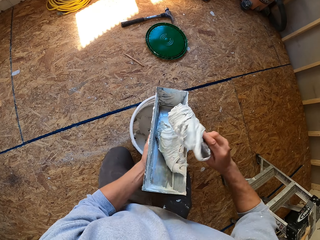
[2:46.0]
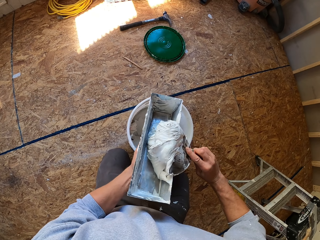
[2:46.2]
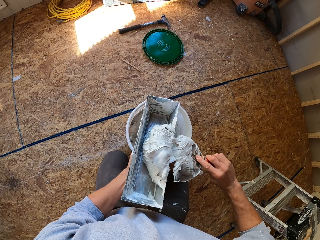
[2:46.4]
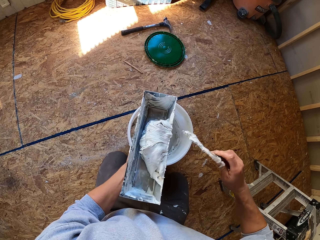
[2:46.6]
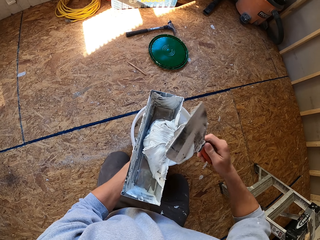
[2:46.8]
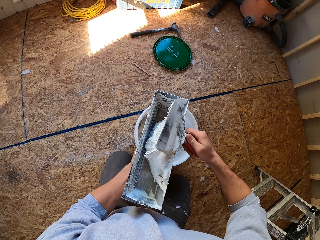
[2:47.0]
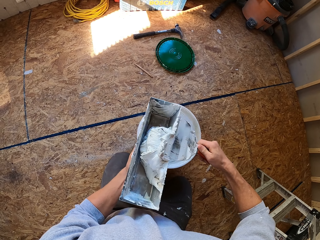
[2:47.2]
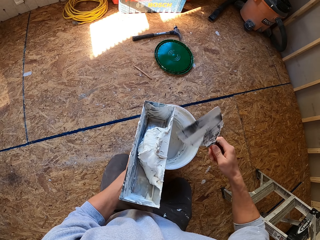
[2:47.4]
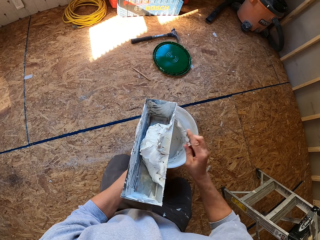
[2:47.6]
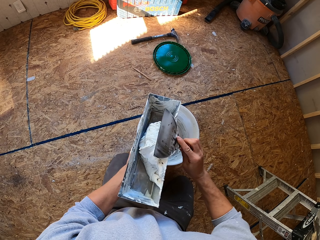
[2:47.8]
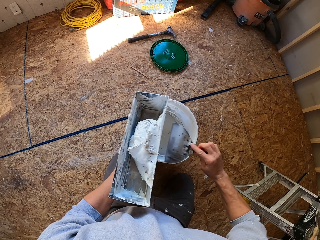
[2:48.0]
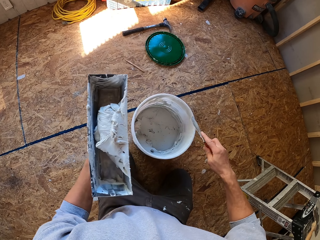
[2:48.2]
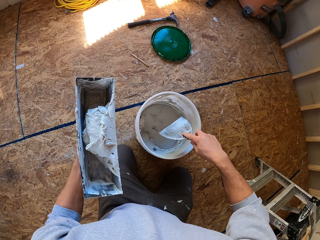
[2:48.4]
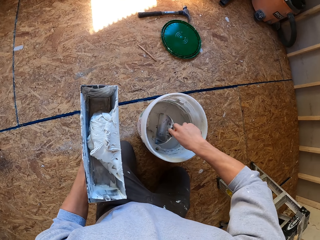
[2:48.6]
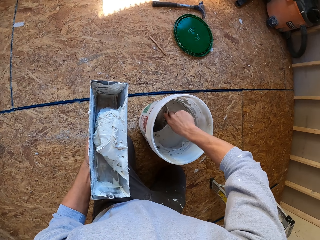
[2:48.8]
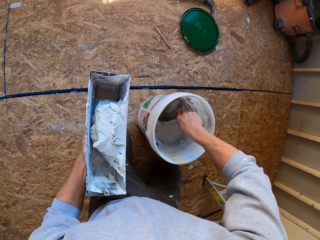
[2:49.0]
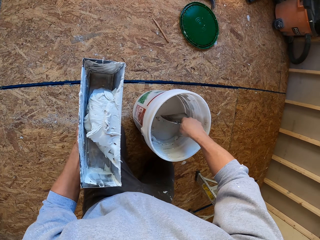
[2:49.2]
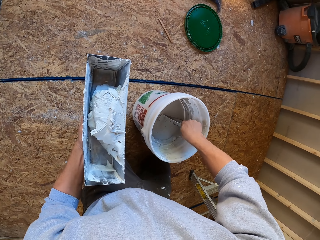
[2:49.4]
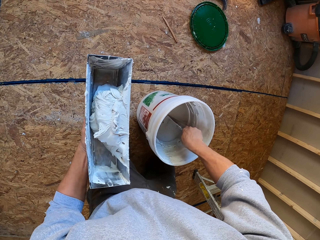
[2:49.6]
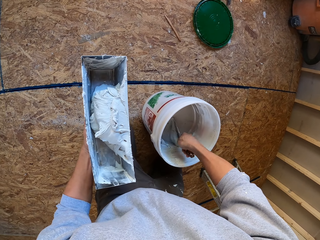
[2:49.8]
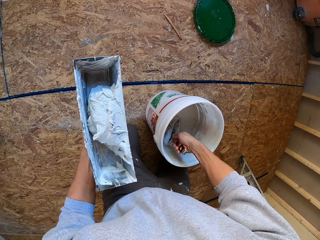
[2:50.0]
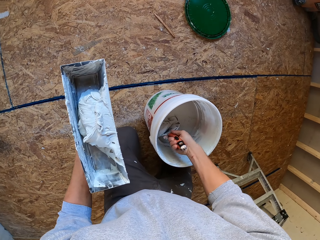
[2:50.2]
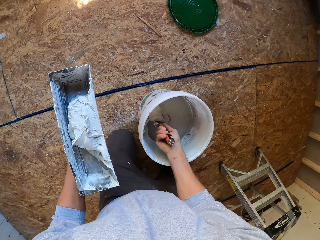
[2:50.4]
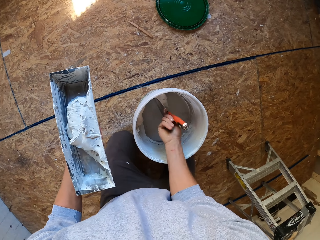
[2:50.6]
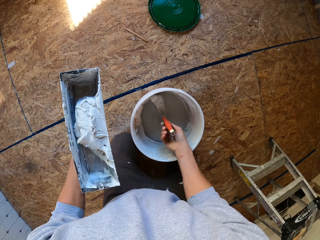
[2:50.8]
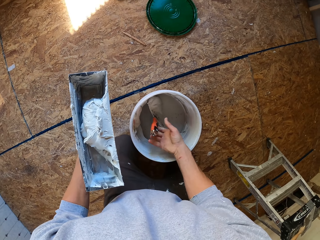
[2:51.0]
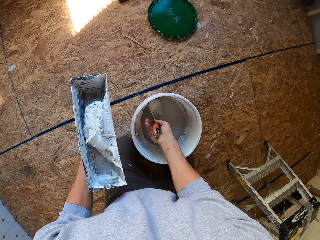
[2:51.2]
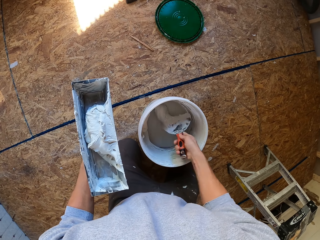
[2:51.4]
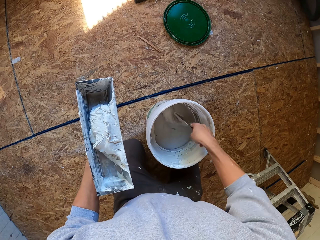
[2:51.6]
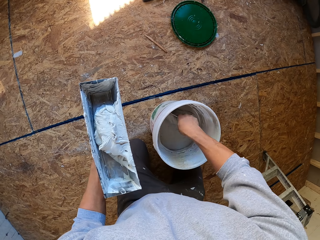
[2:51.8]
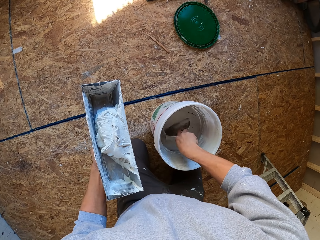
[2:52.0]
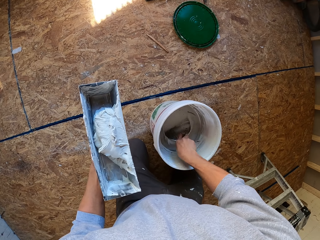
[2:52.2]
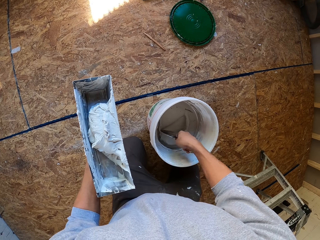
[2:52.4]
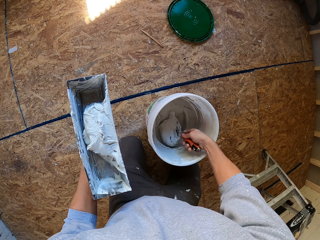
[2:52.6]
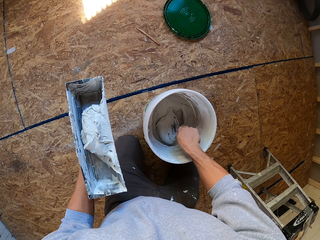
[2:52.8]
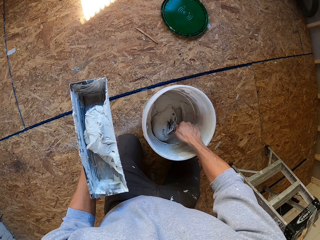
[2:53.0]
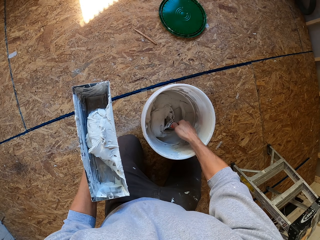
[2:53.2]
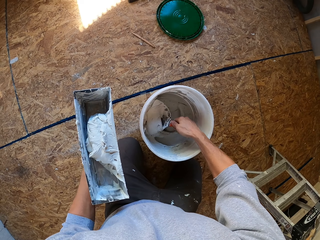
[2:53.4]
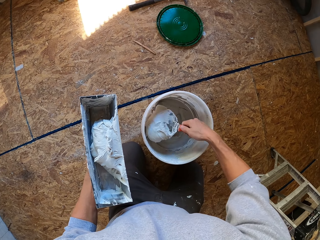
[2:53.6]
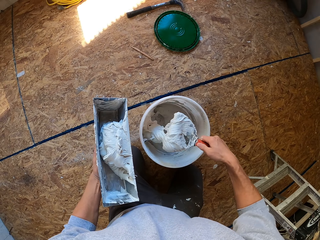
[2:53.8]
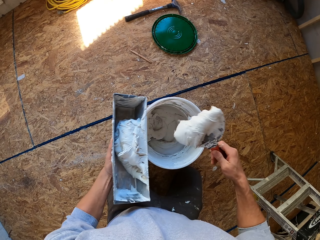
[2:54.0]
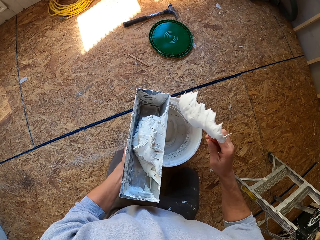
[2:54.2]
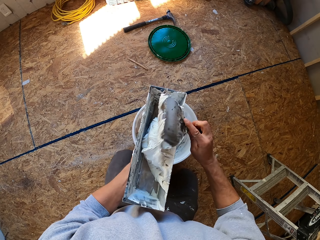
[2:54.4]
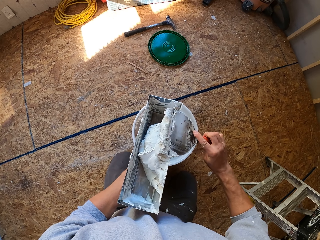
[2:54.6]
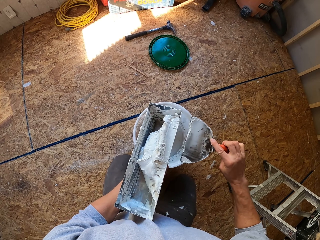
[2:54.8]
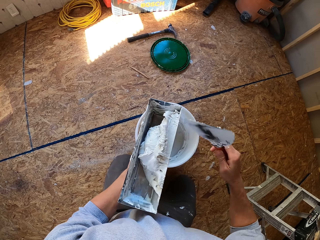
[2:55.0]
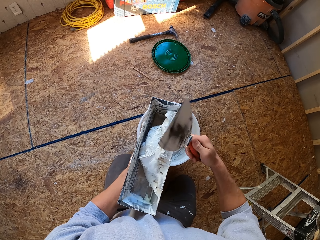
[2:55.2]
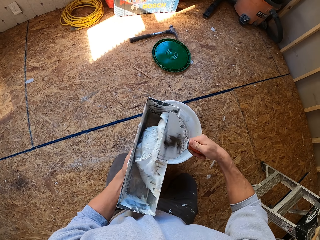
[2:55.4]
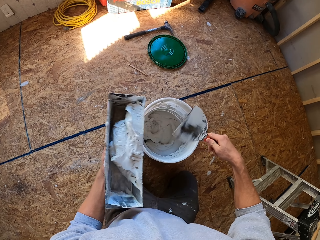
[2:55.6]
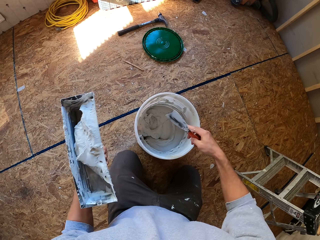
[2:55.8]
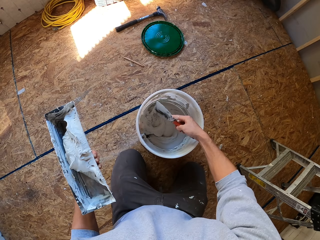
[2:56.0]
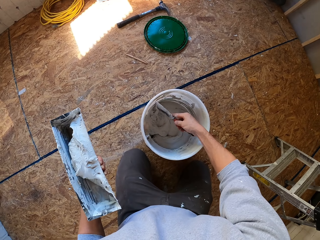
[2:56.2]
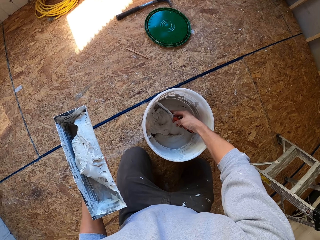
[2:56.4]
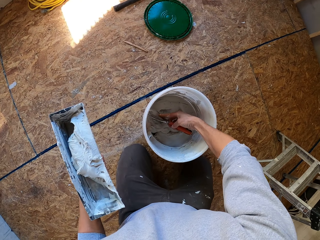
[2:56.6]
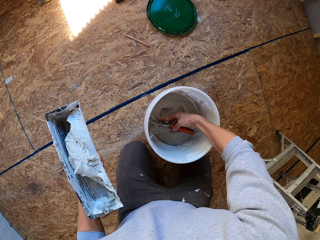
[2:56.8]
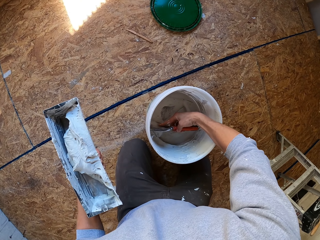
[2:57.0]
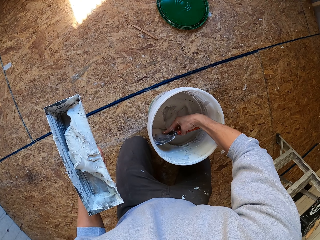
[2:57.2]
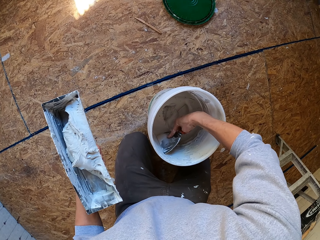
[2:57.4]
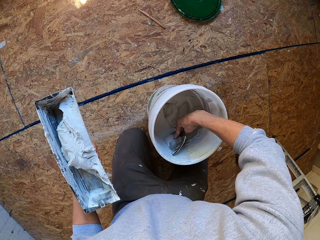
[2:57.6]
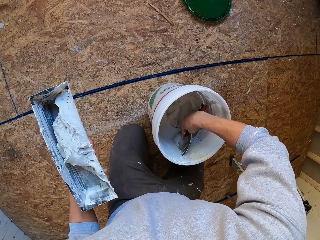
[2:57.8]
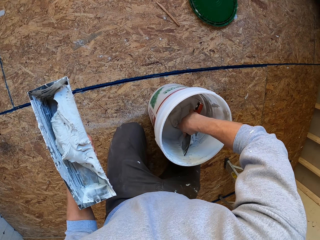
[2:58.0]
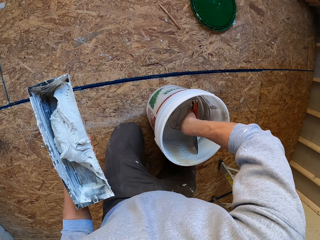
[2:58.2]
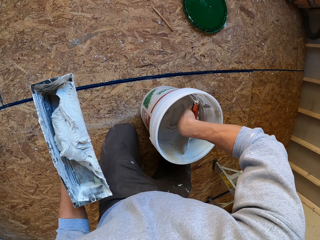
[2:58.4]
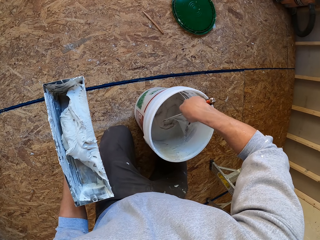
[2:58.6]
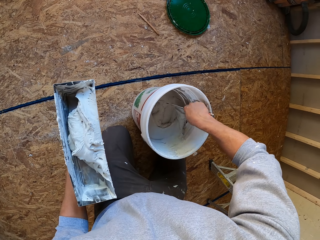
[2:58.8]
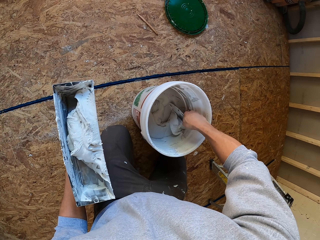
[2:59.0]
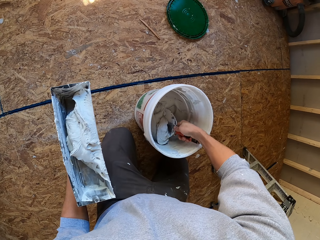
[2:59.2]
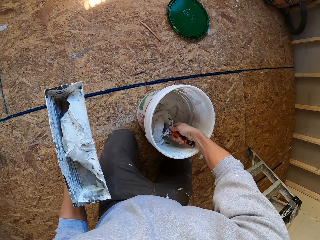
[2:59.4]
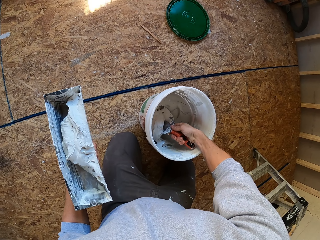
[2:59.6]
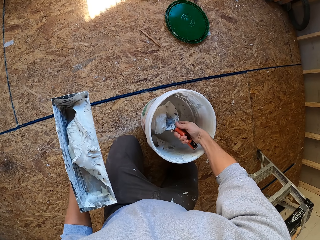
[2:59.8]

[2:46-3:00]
The camera wearer puts the filler in something. They scoop filler from the bucket. They put the filler in something. They scoop filler from the bucket.

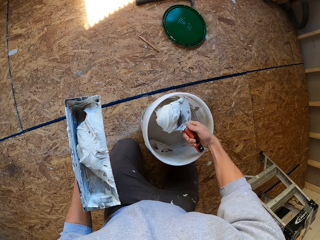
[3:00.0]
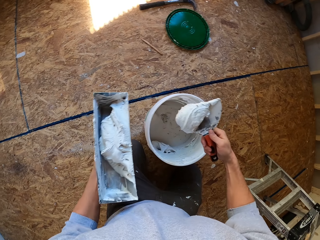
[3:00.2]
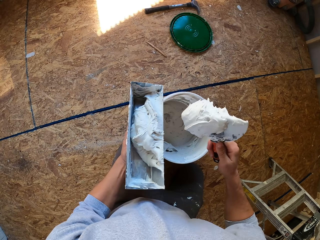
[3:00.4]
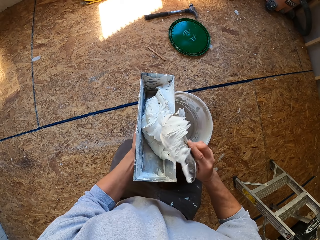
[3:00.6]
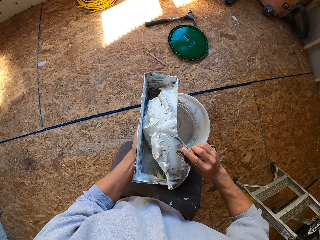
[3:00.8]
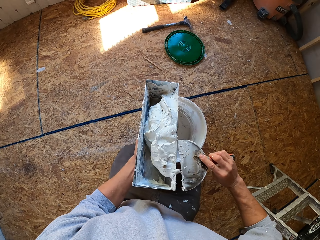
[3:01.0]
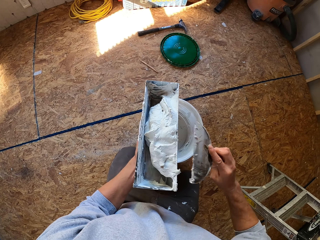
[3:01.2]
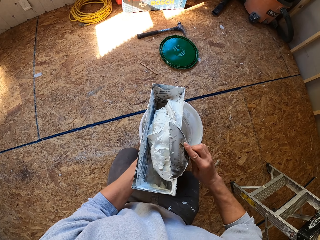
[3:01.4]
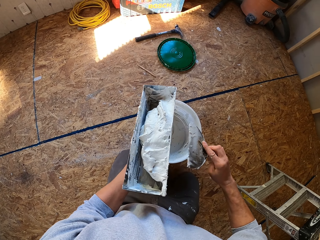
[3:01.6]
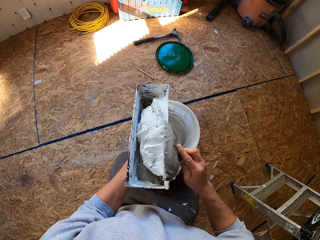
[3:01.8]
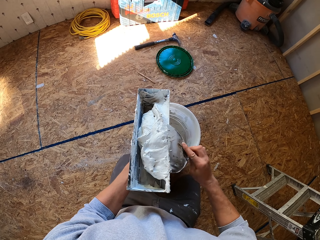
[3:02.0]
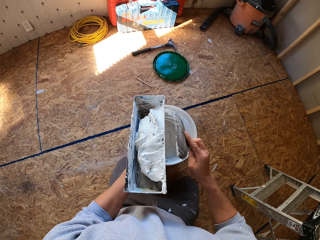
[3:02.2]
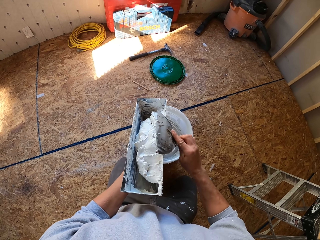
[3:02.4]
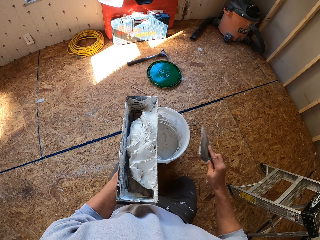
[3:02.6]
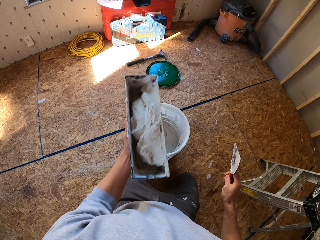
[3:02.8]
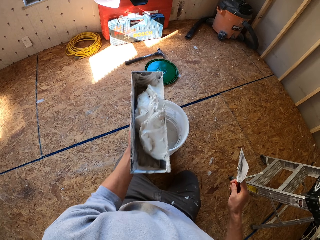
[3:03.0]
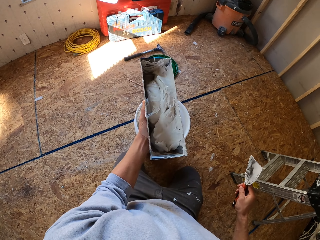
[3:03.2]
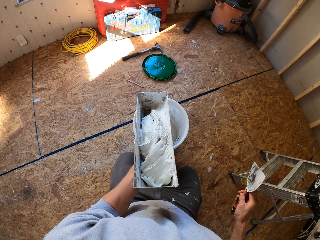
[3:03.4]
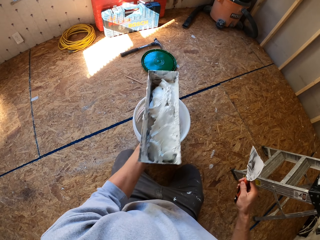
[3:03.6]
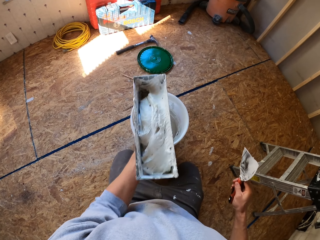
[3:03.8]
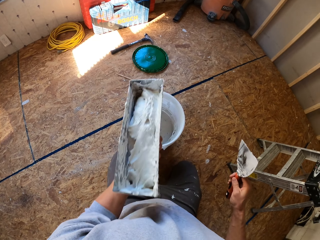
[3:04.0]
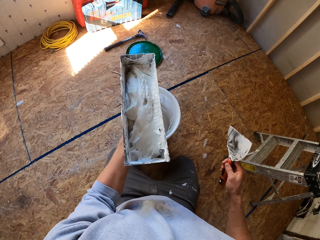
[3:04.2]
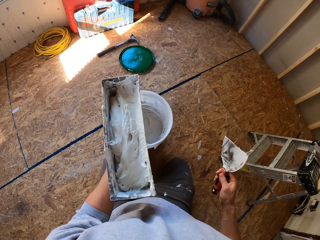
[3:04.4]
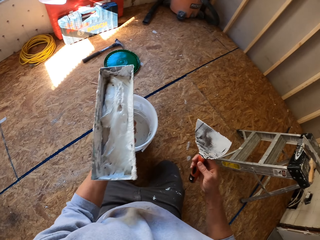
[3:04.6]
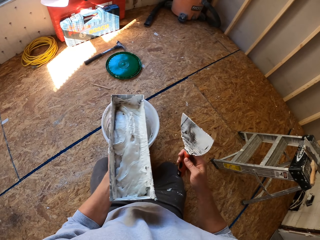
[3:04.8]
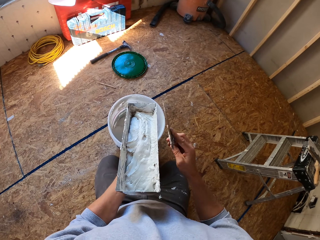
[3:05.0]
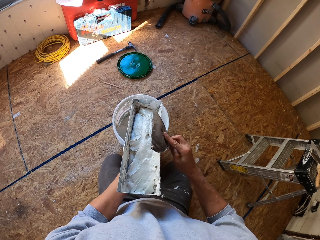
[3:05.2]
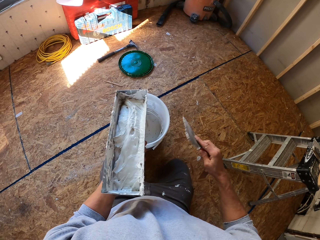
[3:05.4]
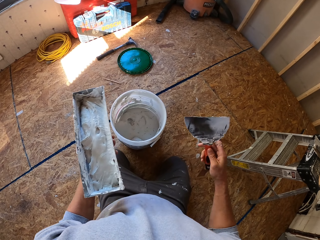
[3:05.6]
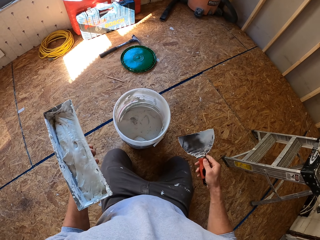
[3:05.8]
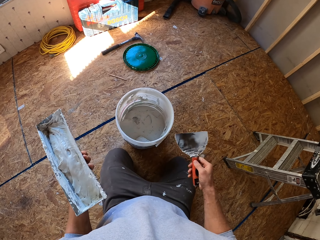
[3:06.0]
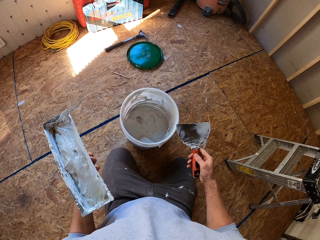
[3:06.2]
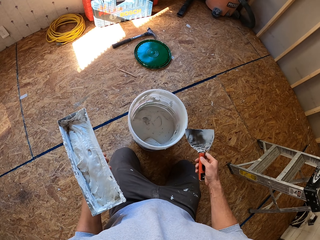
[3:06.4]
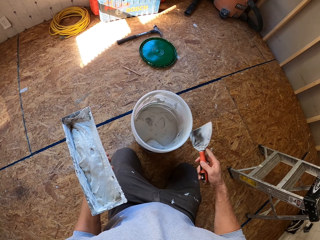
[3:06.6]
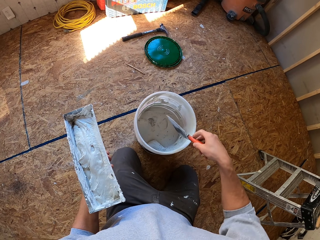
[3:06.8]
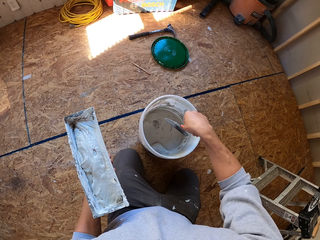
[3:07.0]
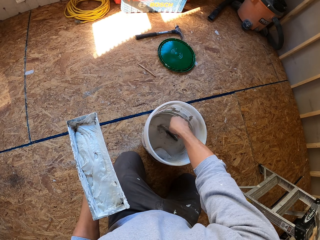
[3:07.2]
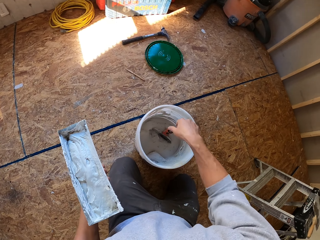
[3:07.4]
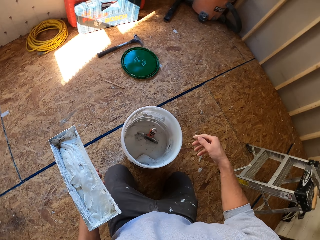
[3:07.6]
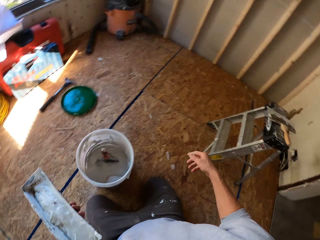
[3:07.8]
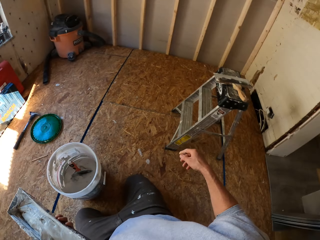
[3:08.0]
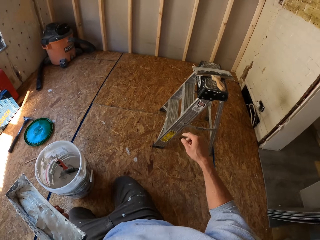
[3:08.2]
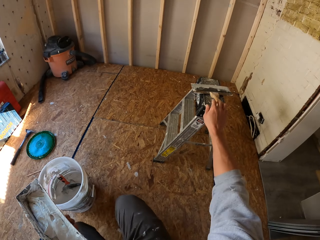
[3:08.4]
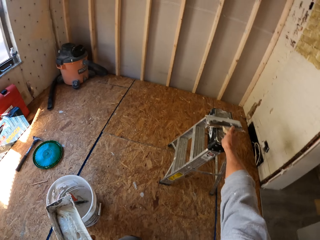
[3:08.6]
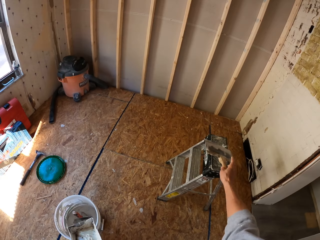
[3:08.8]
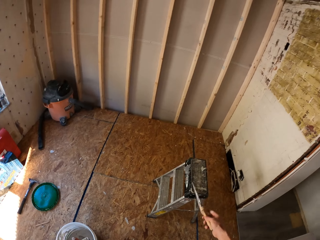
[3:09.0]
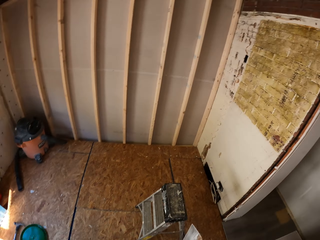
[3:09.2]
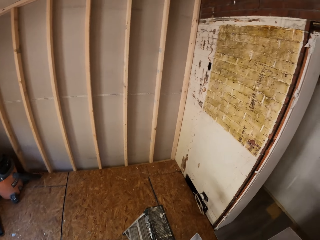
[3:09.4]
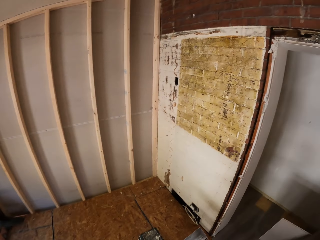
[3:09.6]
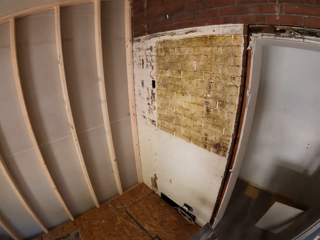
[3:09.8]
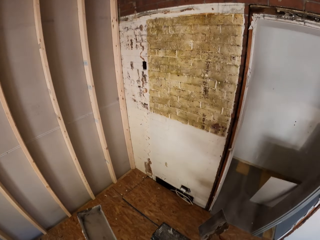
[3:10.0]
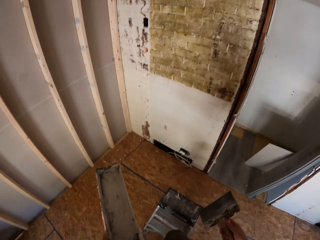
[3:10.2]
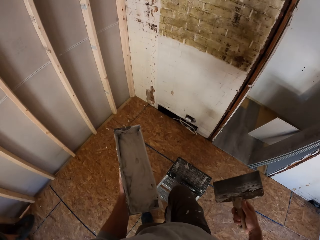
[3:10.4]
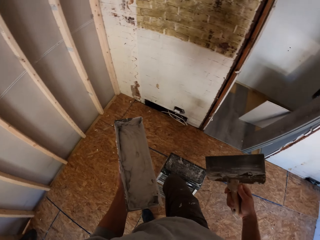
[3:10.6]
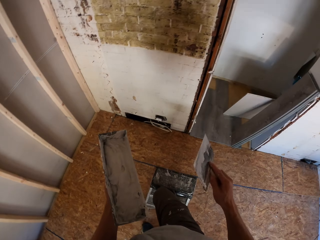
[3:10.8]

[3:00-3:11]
The camera wearer puts the filler in something. They shake the filler in something. They rub the trowel on something. They put the trowel in the bucket. They pick another trowel from the stool.
